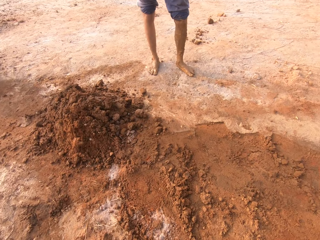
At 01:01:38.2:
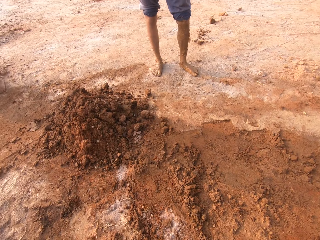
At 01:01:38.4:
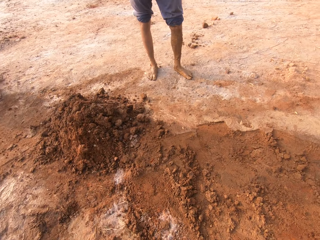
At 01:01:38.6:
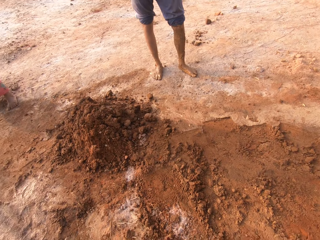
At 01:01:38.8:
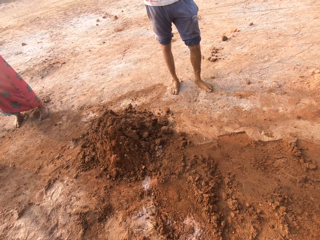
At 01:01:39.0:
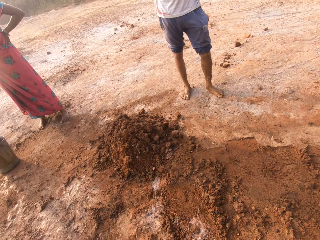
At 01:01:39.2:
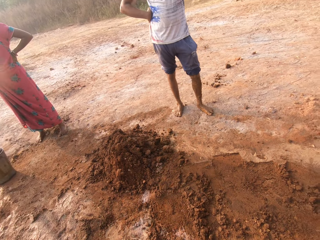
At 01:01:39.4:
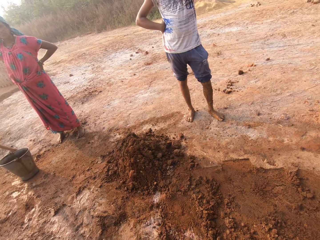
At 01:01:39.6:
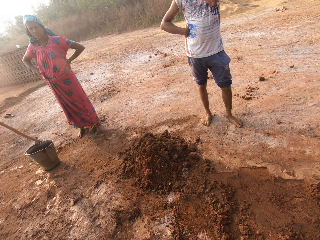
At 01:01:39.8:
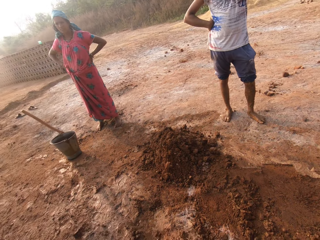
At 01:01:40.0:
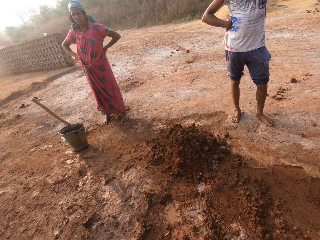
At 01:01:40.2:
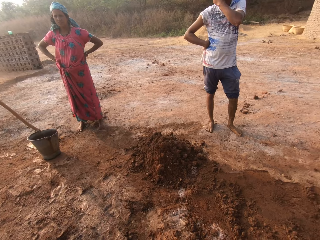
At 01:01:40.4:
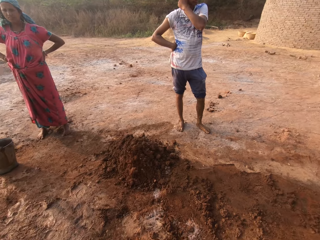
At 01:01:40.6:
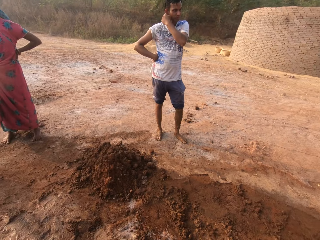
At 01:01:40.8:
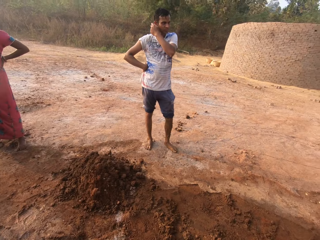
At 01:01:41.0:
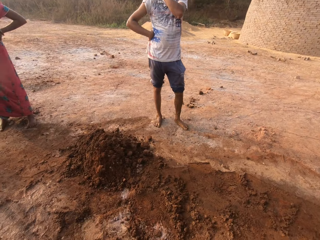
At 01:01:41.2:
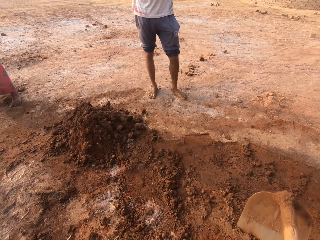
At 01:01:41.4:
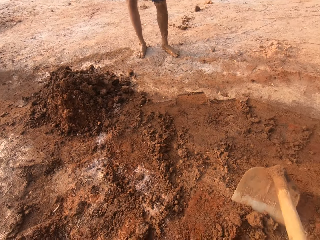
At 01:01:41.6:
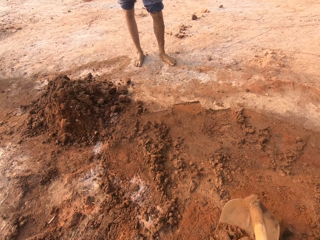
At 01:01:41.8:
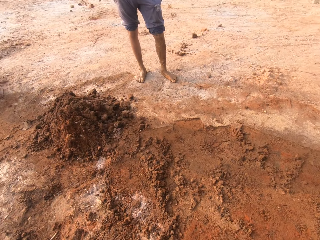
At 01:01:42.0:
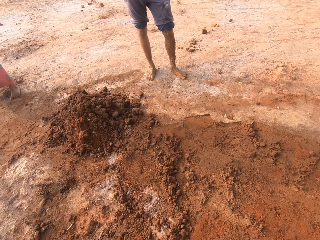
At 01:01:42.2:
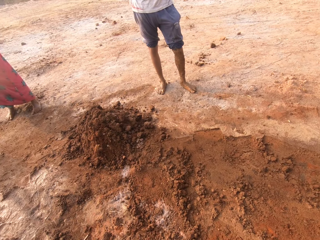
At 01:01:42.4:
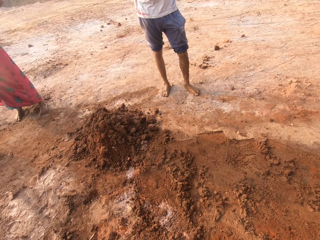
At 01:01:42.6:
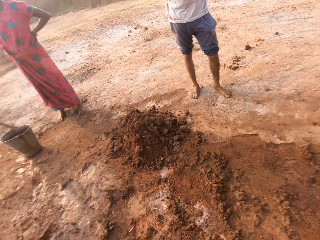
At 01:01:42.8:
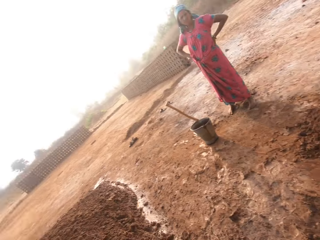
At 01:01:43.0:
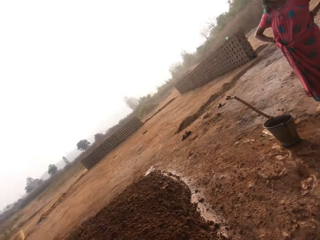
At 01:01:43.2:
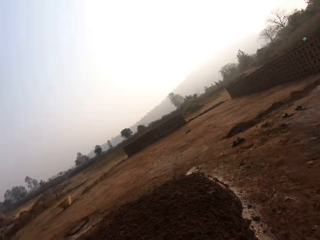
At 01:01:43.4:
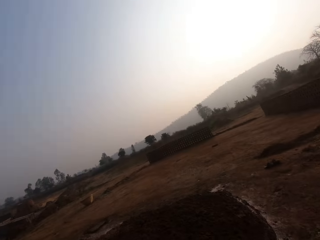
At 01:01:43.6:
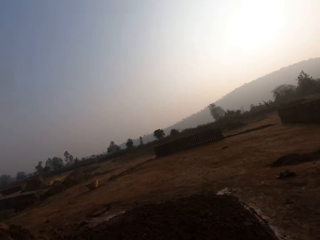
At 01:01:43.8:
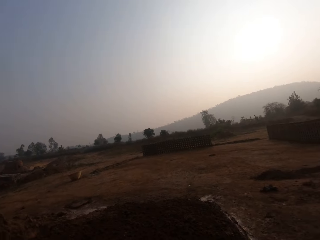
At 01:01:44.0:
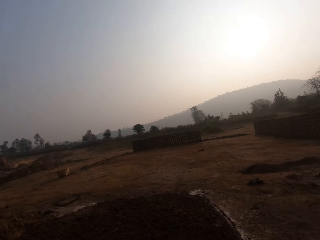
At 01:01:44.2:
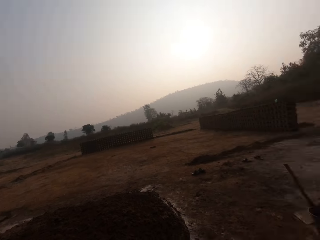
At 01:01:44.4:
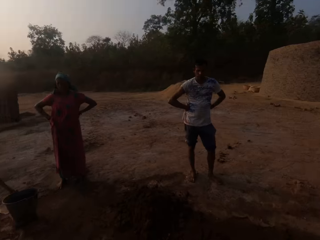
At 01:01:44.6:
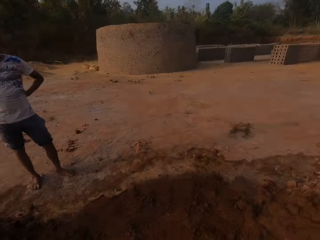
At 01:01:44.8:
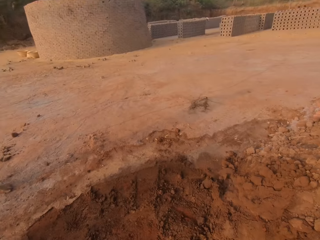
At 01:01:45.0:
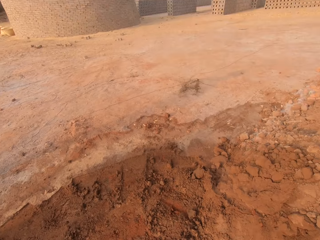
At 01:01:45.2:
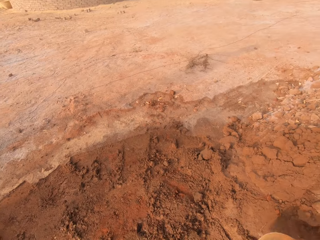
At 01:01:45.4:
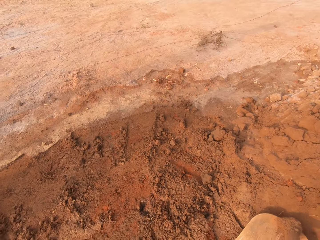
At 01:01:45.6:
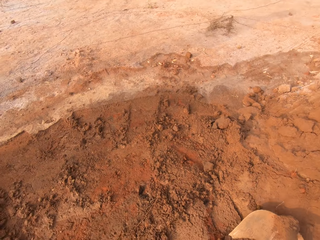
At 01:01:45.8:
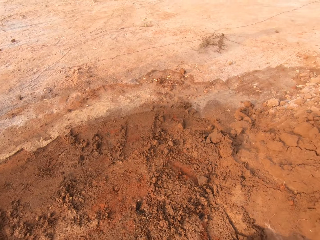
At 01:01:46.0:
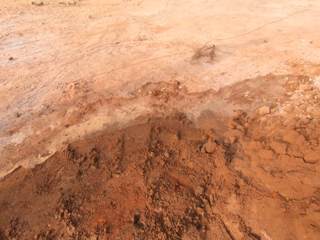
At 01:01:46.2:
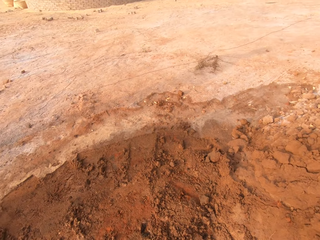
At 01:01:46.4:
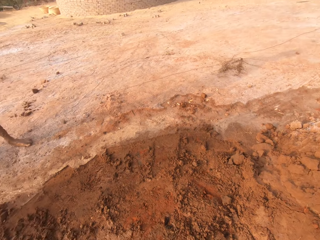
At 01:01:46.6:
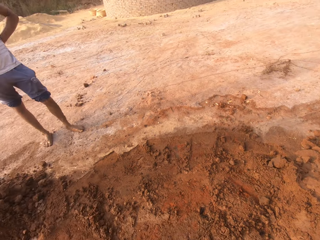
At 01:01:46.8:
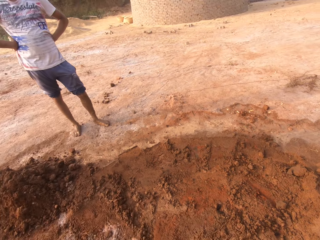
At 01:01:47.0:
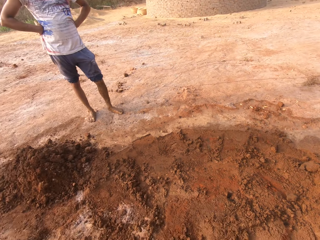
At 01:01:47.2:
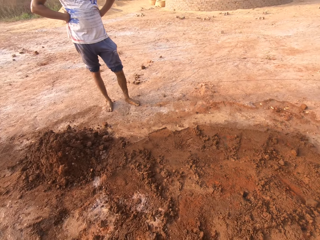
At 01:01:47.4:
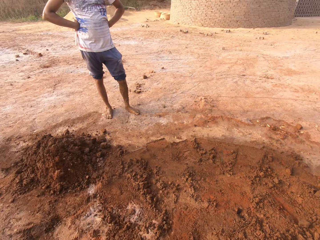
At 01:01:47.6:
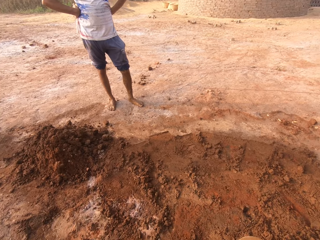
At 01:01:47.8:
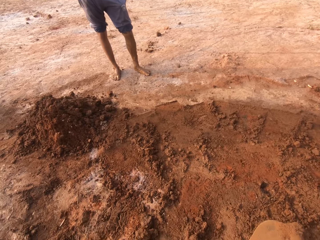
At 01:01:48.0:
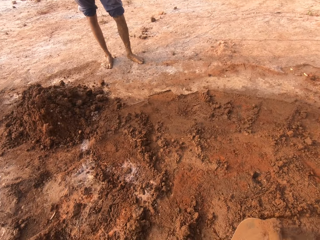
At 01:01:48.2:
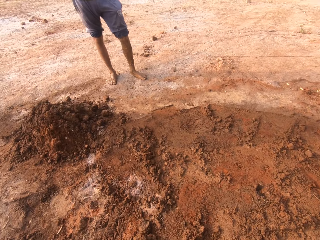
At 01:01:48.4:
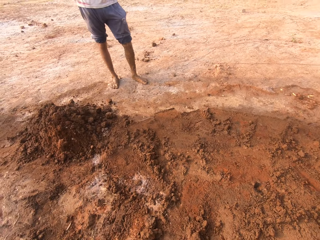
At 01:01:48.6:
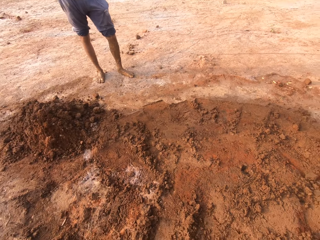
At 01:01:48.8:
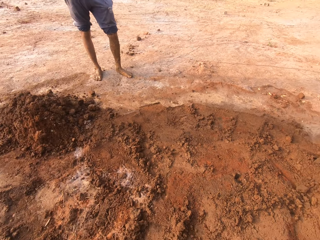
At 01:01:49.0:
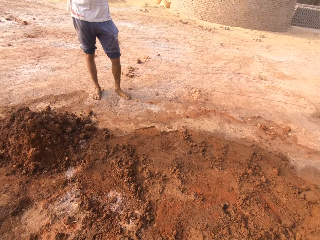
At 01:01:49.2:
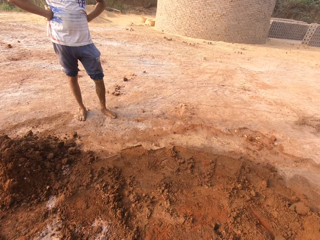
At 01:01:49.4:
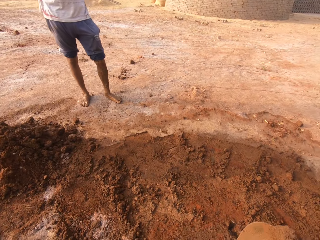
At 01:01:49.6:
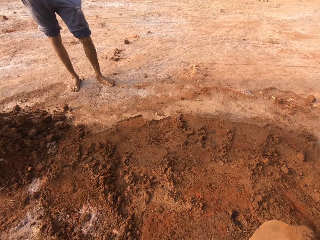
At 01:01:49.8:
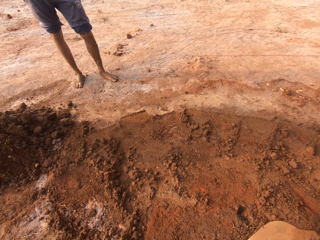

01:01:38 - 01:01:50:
The camera wearer digs in the soil with a gardening hoe. He moves around in the field. He digs in the soil with the gardening hoe. He throws the clay on the heap of clay on the ground with the hoe in his hands. He moves around in the field. He digs clay from the ground with the hoe in his hands.

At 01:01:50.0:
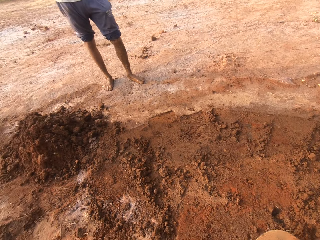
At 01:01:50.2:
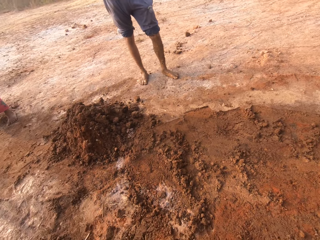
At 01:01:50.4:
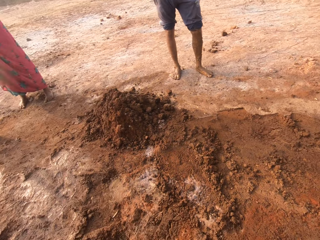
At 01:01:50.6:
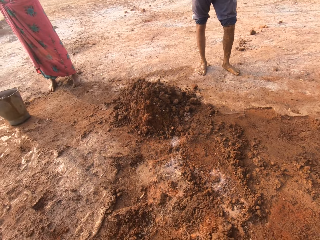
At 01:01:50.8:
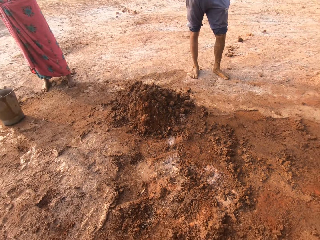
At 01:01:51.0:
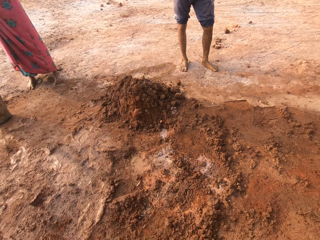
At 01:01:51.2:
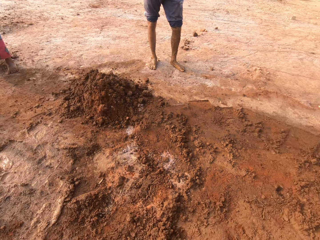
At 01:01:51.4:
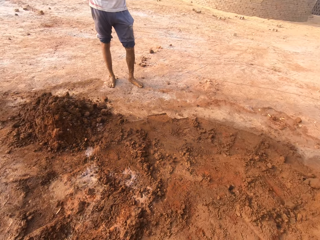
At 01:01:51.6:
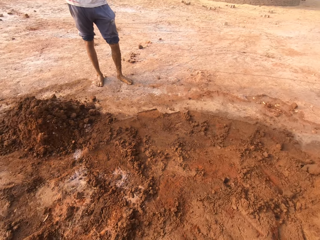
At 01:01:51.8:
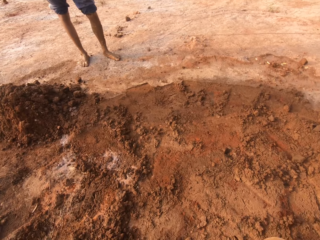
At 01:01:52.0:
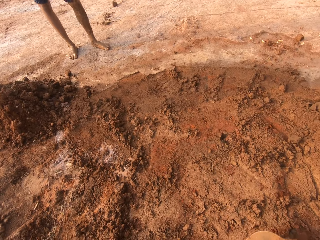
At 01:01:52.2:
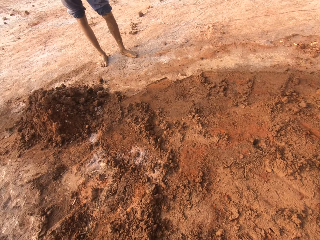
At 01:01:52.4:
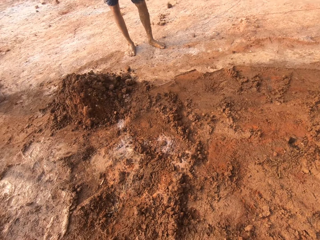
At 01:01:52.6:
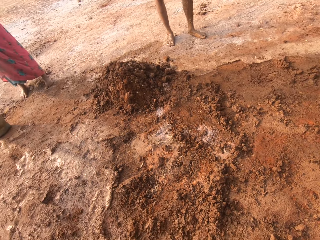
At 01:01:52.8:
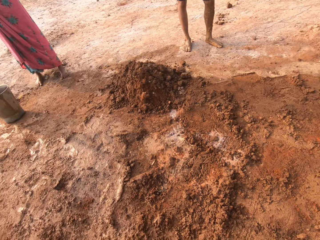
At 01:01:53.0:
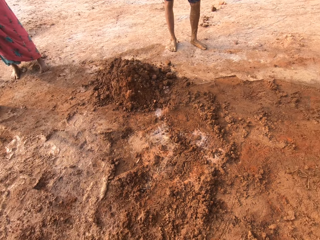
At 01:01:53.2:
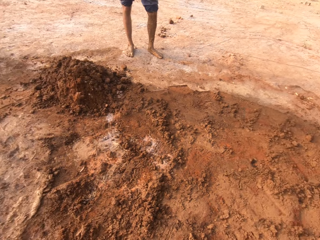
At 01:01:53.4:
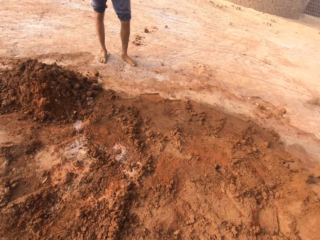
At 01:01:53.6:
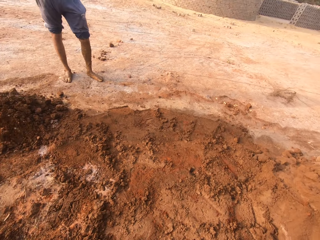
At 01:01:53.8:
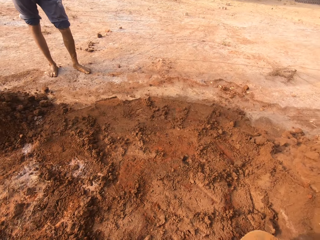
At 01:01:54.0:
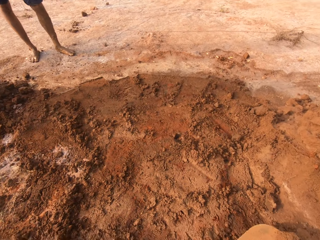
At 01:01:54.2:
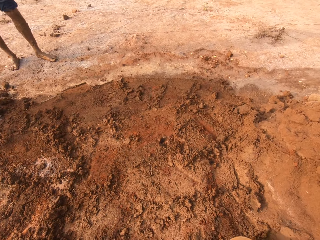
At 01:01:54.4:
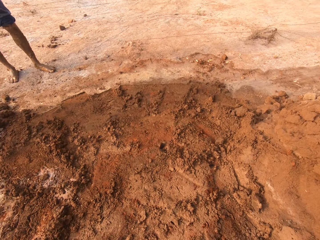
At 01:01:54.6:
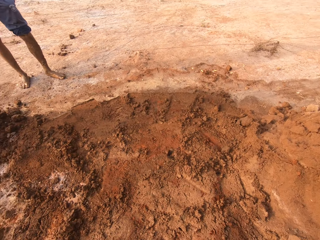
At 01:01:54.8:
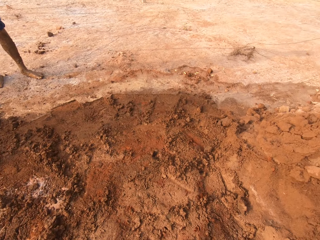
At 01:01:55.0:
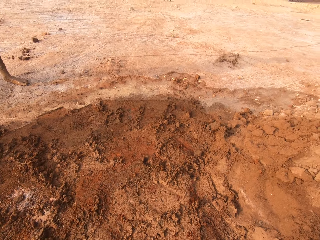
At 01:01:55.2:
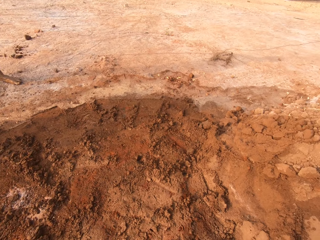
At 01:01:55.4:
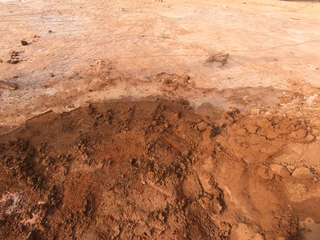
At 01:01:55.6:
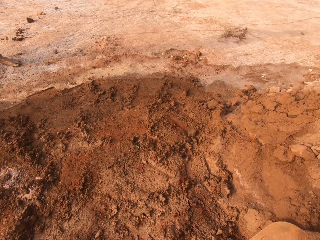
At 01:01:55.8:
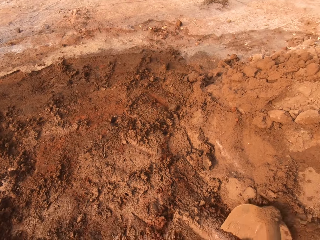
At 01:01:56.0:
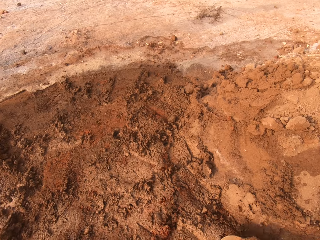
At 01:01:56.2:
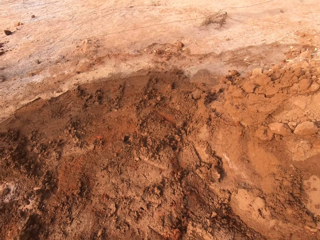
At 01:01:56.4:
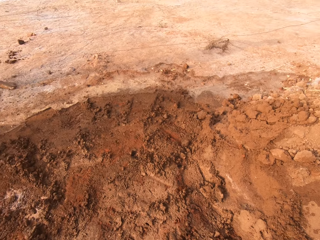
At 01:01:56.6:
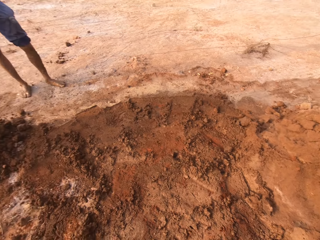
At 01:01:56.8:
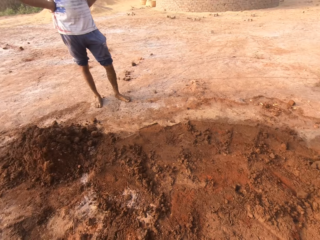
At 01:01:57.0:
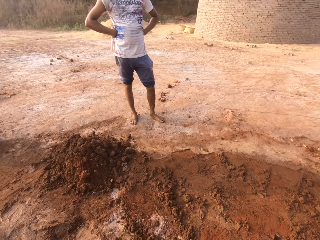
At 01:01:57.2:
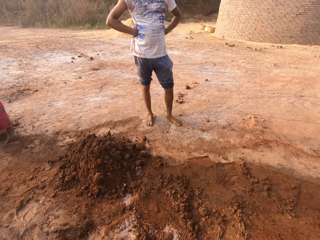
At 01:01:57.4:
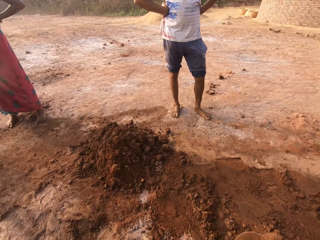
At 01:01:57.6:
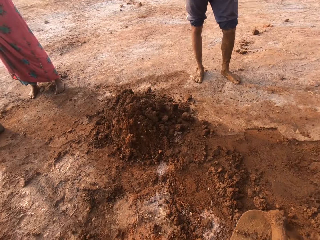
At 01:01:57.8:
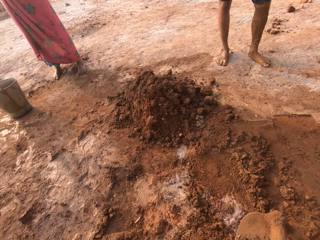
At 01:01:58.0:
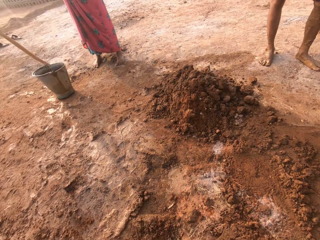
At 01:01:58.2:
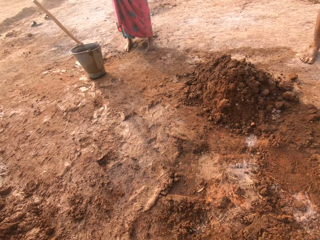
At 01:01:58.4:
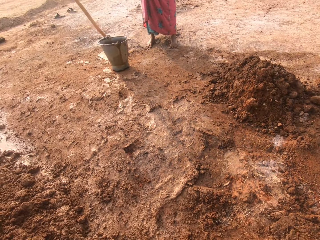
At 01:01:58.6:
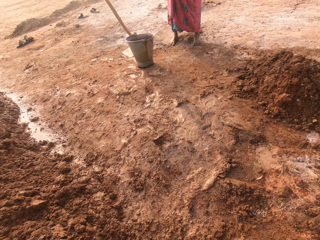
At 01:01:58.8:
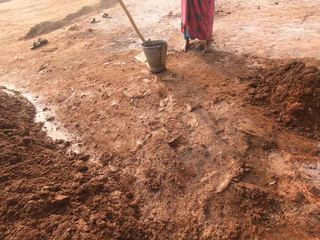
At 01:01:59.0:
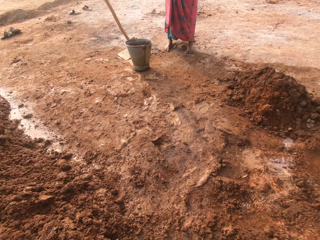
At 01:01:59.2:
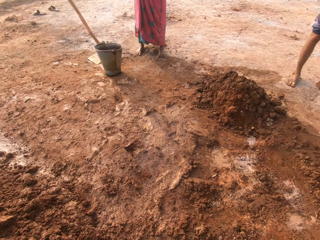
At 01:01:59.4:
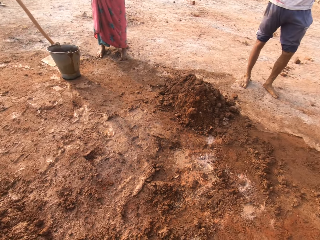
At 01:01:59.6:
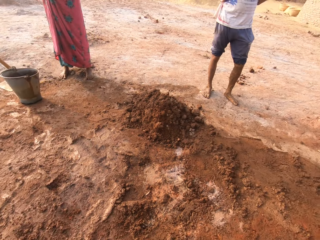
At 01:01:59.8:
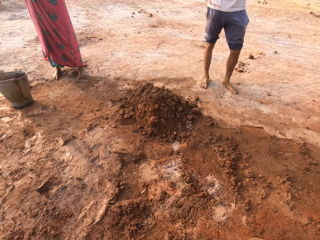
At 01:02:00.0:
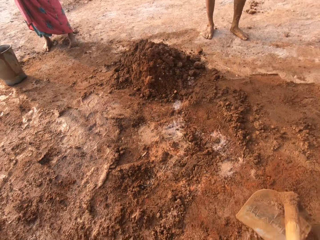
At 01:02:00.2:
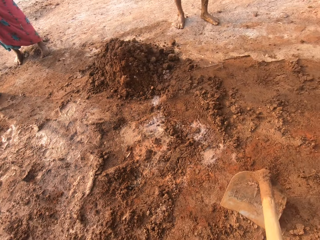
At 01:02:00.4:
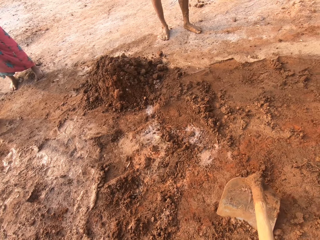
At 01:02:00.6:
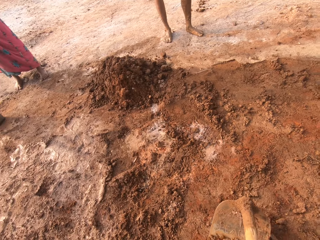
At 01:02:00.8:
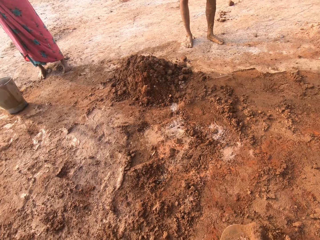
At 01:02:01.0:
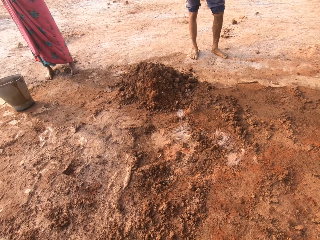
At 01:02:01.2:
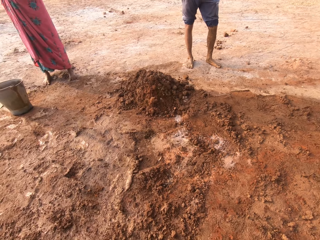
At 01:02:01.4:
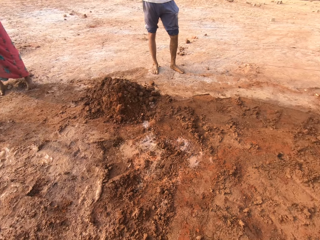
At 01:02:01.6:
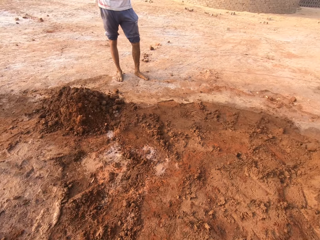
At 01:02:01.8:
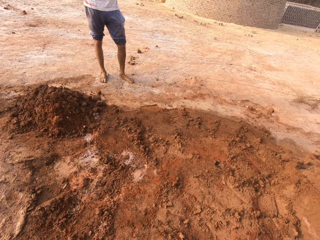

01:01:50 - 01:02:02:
The camera wearer speaks. They move around in the field. They dig in the soil with a gardening hoe. They move around in the field. They dig in the soil with the gardening hoe.
